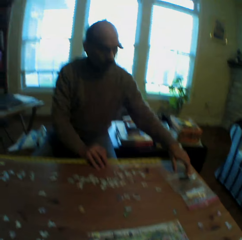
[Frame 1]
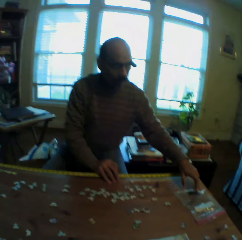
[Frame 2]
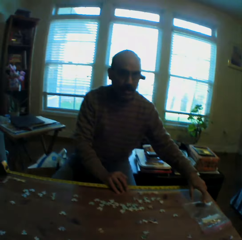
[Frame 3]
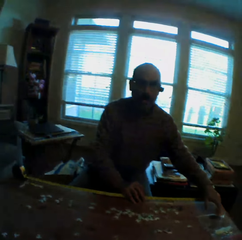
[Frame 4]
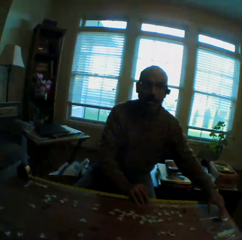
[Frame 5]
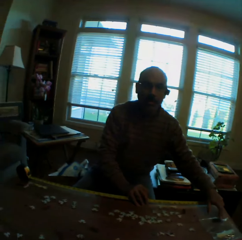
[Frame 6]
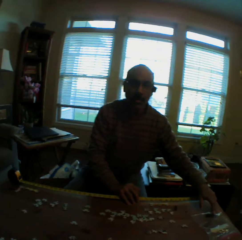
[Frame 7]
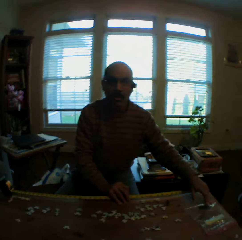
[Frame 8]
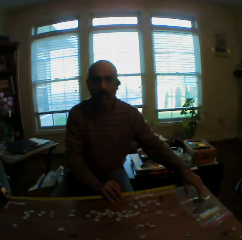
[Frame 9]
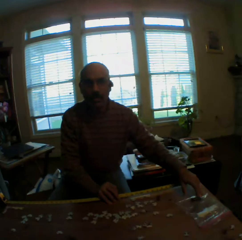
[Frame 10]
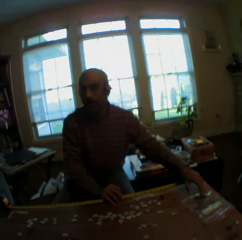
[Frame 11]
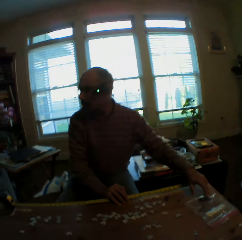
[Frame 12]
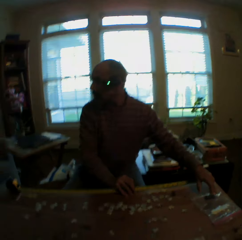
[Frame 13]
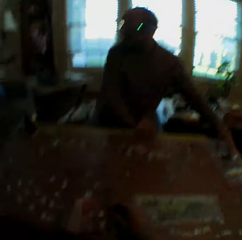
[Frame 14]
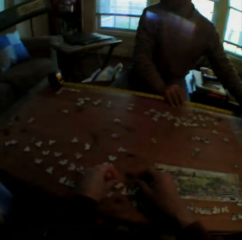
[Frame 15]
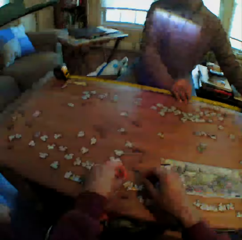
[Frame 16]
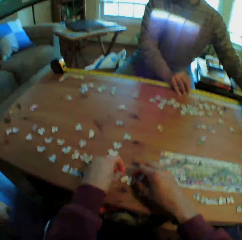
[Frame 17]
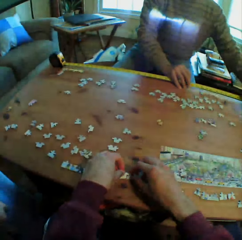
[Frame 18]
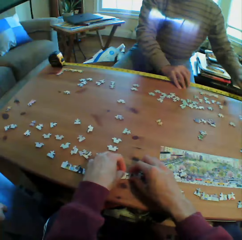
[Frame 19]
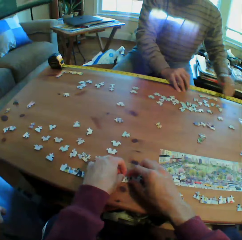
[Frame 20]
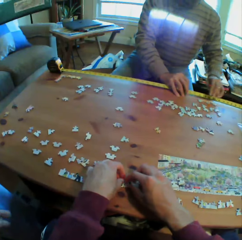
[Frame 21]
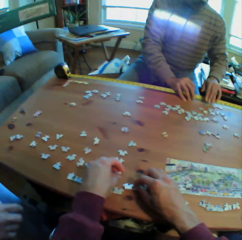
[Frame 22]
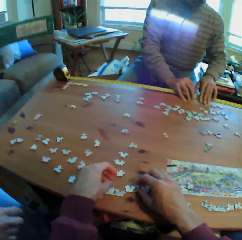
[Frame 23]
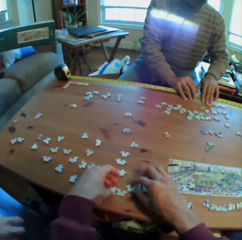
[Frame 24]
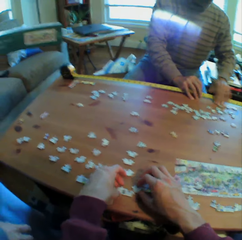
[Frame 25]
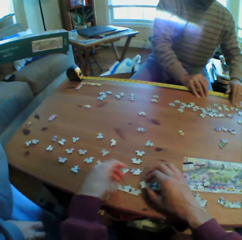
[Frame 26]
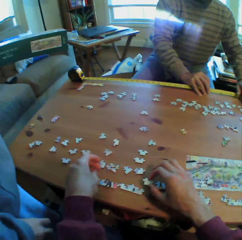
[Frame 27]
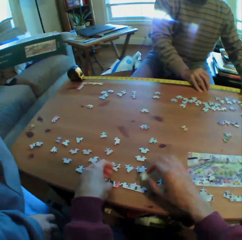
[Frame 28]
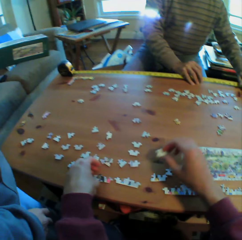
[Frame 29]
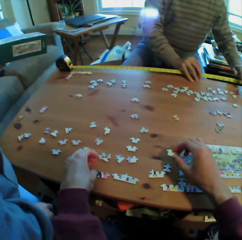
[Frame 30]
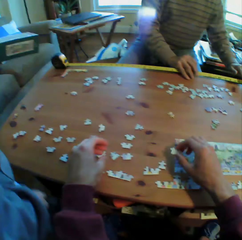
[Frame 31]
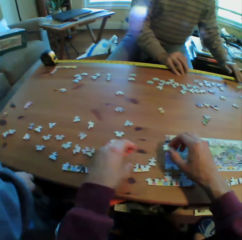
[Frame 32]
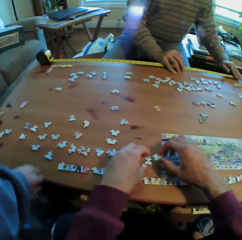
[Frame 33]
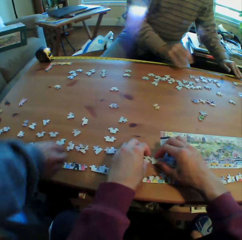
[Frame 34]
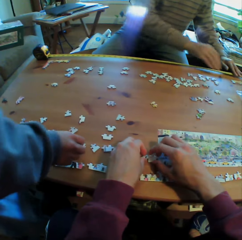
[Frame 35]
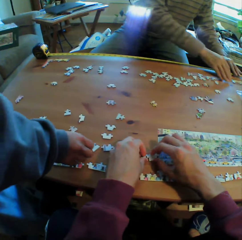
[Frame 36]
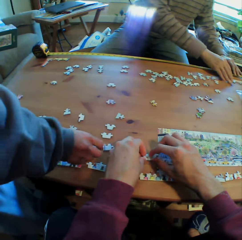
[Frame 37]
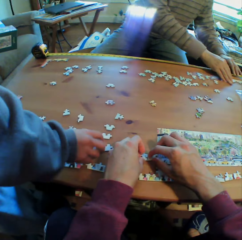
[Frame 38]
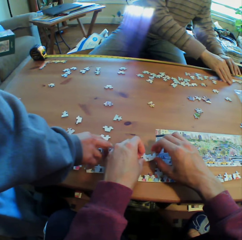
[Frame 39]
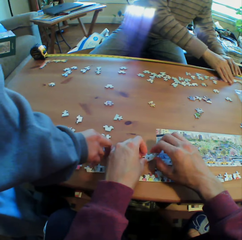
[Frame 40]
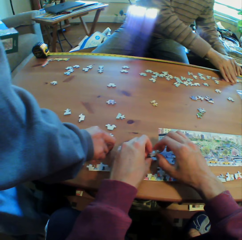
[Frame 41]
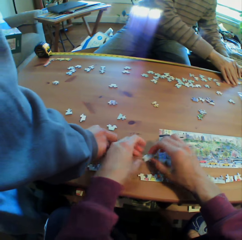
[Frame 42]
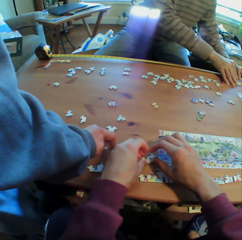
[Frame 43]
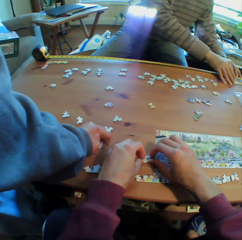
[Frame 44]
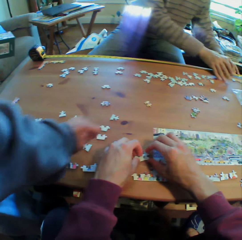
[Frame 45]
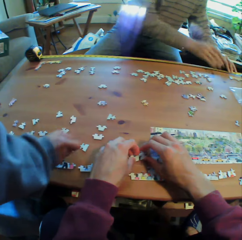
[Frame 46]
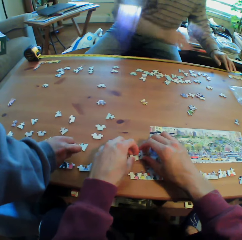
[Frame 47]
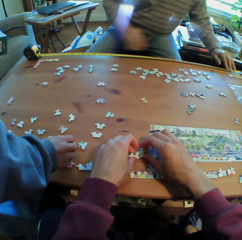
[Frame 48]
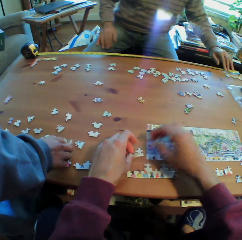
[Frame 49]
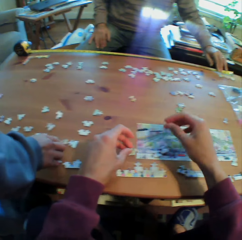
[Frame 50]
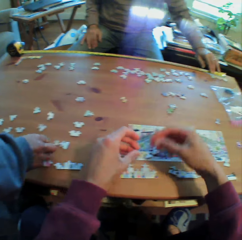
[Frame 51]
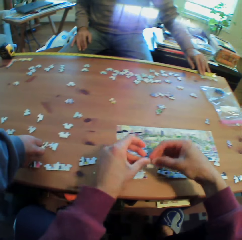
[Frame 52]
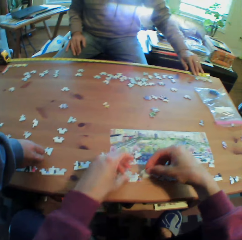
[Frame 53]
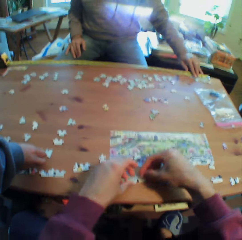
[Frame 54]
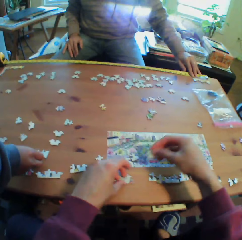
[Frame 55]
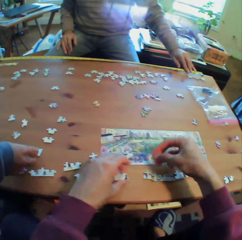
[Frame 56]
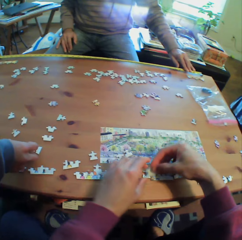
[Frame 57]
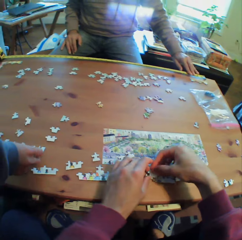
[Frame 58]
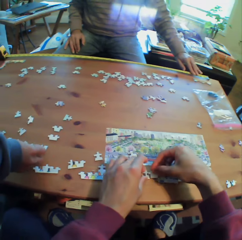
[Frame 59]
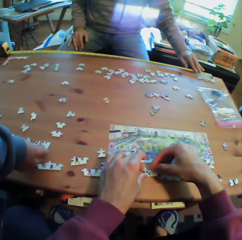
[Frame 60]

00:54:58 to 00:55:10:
A man touches something. The camera wearer arranges the puzzles on the table. Another man stands beside the camera wearer. The other man arranges the puzzles on the table. The first man puts his hand on his lap.

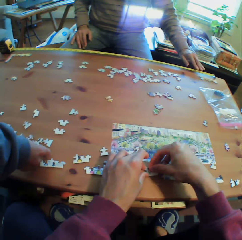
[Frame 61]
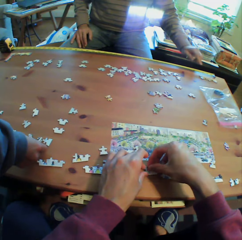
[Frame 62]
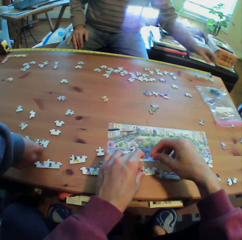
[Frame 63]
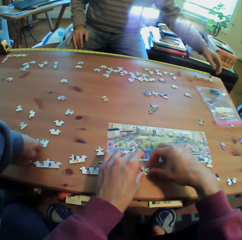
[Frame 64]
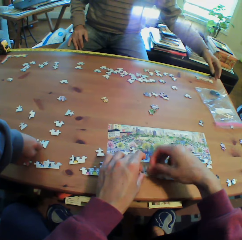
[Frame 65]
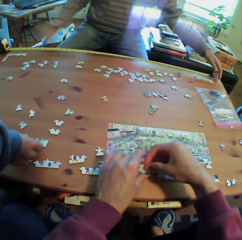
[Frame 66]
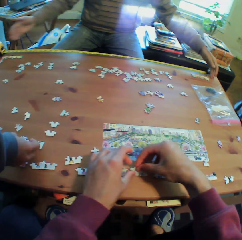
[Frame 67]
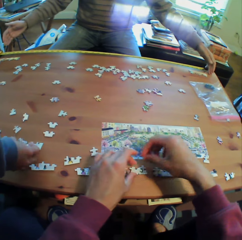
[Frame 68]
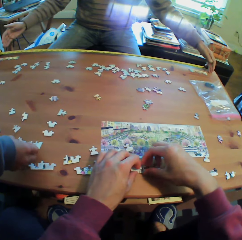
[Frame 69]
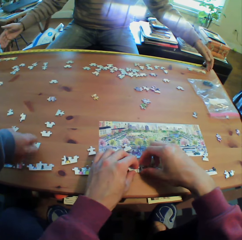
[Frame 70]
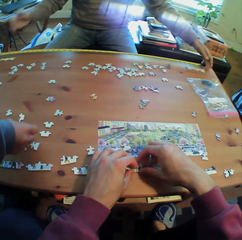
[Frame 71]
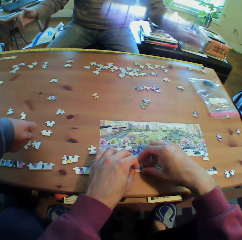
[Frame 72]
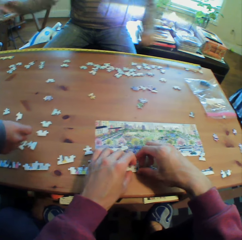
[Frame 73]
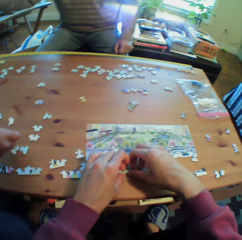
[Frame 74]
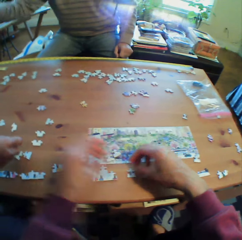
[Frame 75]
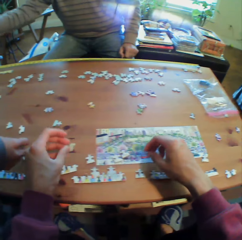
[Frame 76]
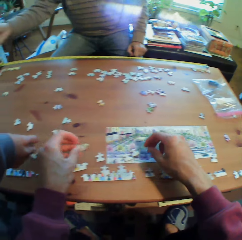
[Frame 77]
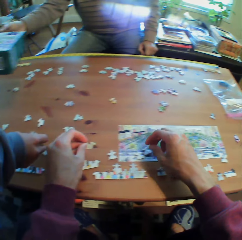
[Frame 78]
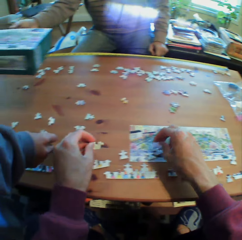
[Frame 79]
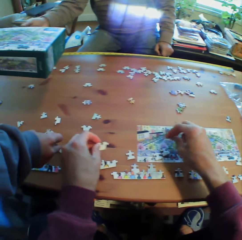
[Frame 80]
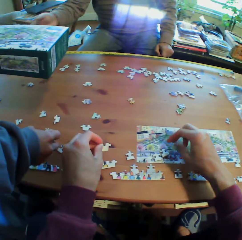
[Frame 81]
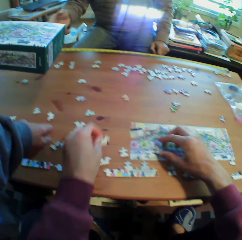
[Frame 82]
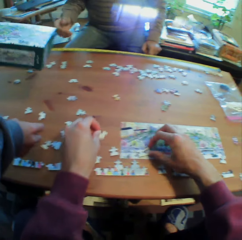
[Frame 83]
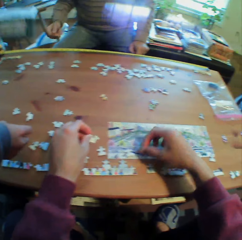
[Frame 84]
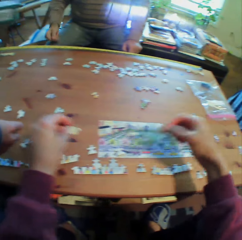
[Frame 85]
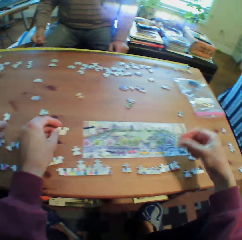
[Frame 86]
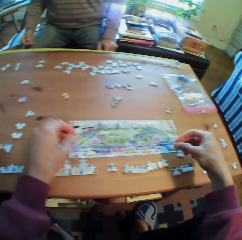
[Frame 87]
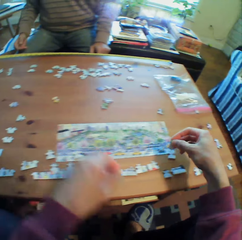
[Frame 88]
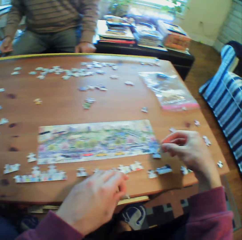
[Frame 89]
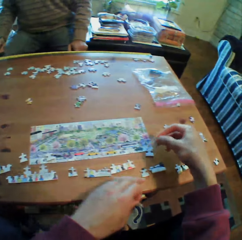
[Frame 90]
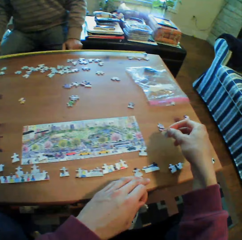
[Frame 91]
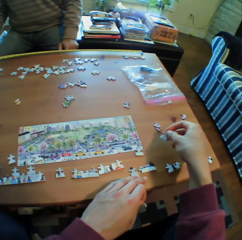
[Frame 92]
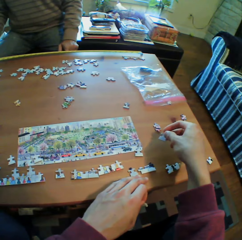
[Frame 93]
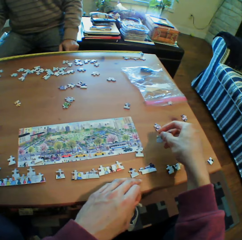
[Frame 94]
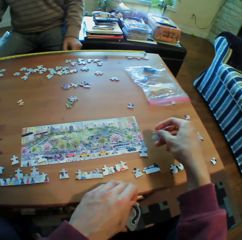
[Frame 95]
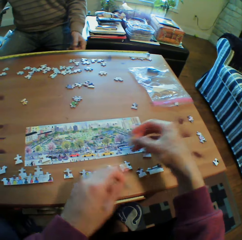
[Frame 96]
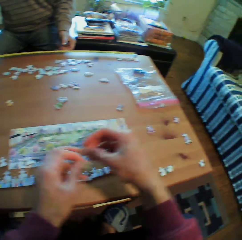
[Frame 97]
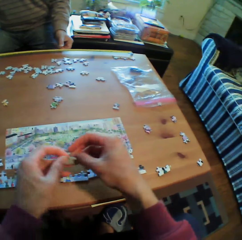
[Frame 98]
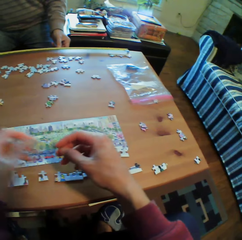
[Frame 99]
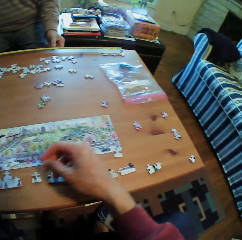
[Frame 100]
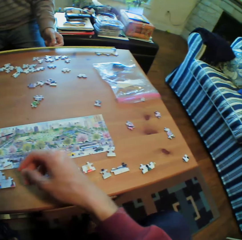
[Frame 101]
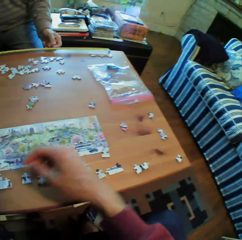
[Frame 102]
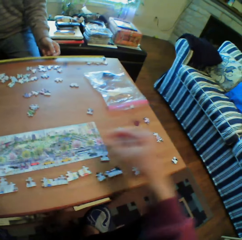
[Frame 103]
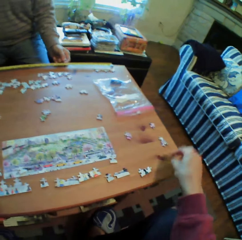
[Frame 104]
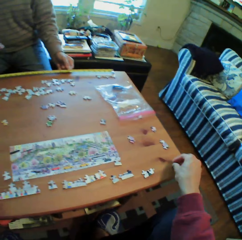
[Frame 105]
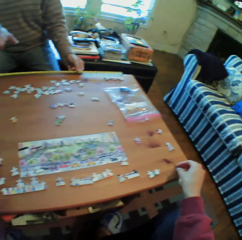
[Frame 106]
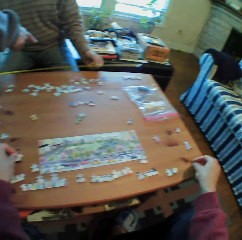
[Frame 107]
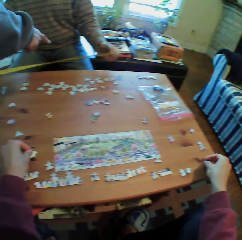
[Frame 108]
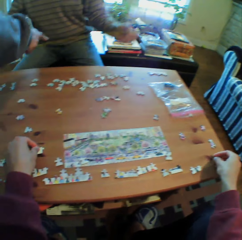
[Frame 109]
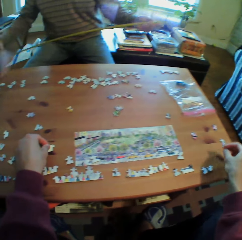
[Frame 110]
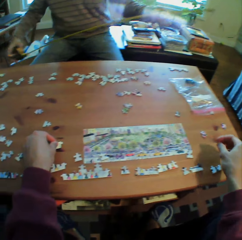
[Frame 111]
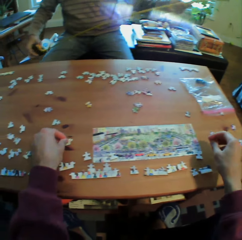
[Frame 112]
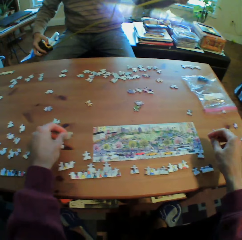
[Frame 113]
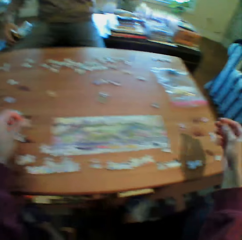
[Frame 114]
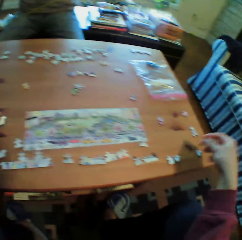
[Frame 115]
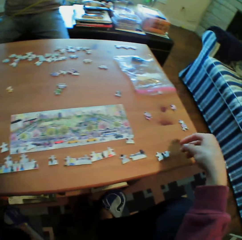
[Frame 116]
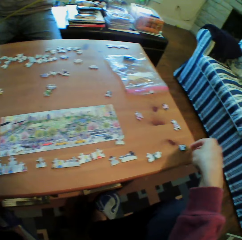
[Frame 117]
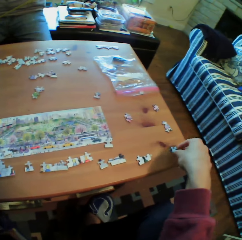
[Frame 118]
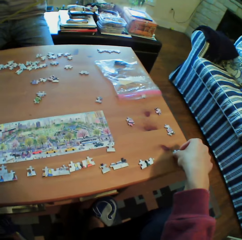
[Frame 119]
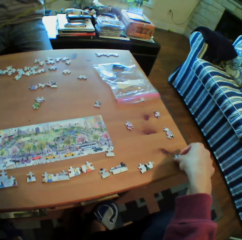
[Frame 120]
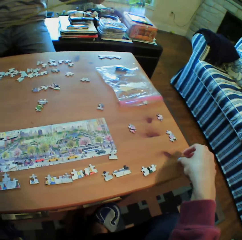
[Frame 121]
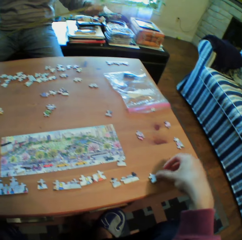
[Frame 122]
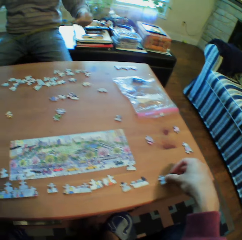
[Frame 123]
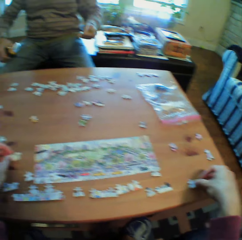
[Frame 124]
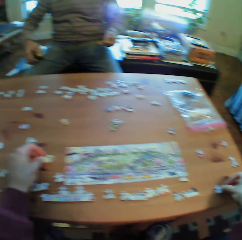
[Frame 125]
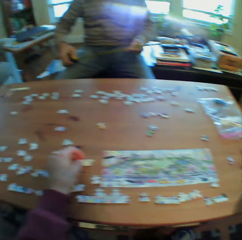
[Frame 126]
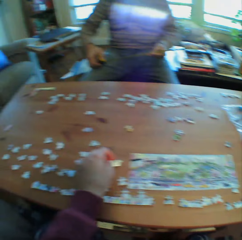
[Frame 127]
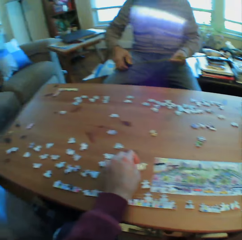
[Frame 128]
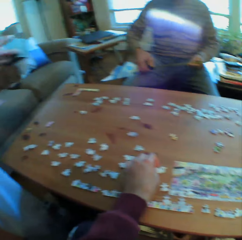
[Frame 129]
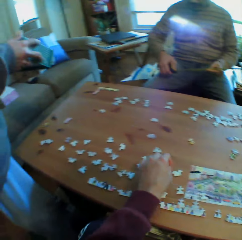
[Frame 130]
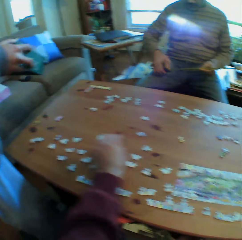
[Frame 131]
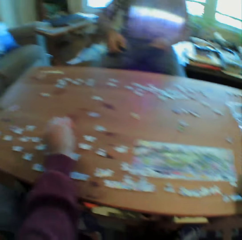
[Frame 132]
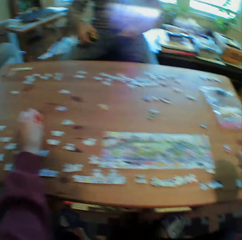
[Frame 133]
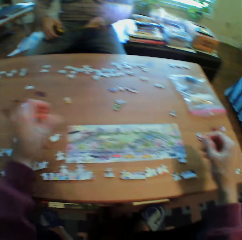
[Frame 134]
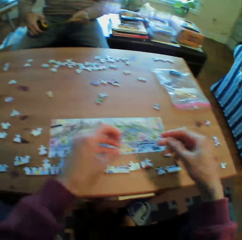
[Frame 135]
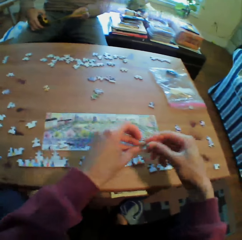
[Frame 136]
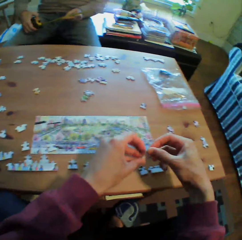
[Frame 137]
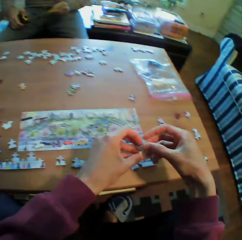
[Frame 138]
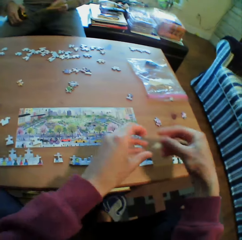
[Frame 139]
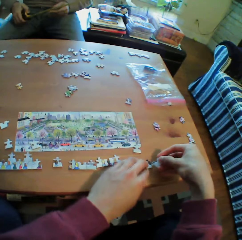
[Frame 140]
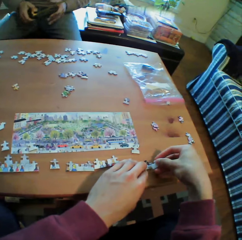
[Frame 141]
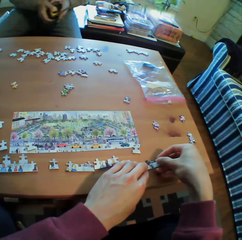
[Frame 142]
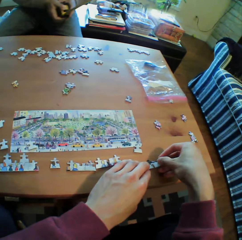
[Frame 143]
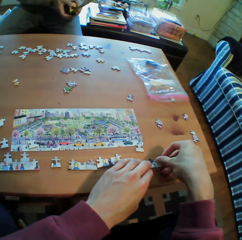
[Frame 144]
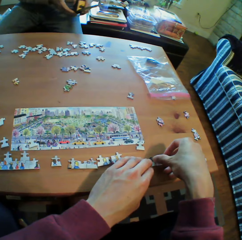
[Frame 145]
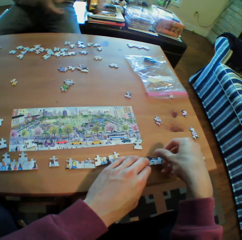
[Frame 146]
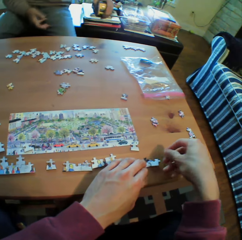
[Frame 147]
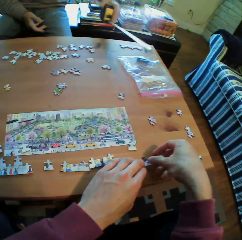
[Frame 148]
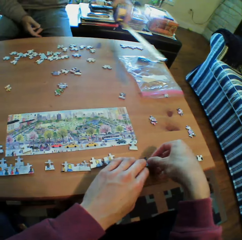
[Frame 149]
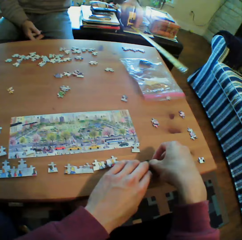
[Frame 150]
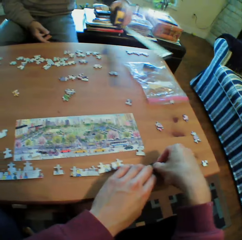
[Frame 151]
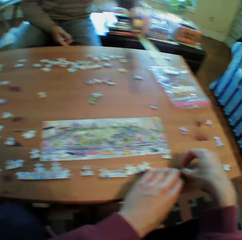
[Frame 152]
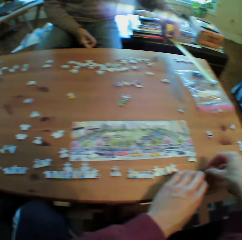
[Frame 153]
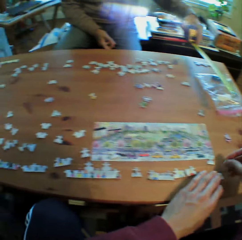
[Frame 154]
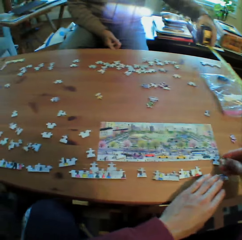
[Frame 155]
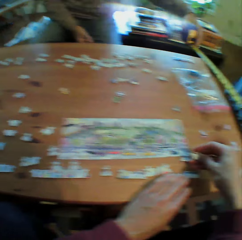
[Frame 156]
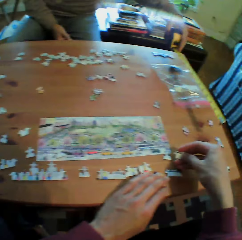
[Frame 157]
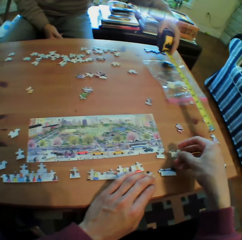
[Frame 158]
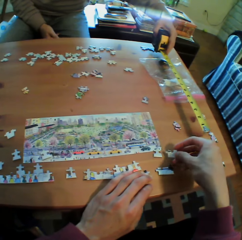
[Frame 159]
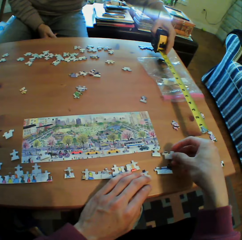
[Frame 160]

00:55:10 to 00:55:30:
A man measures the distance with his hands. The camera wearer sorts the puzzles. The man moves a box. The man puts his hands on his lap. The man holds the metric tape measure. Another man points at the puzzles on the table. The first man has the tape measure and puts it on the table. The first man folds the metric tape measure. The other man holds the box. The first man measures the table with the metric tape measure.
